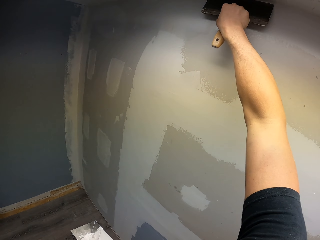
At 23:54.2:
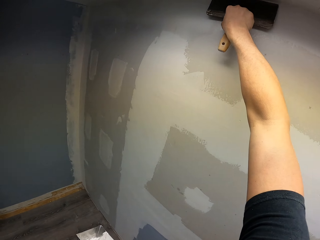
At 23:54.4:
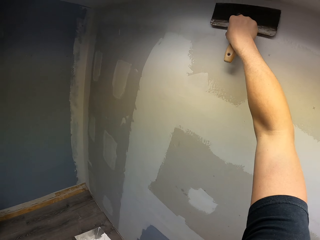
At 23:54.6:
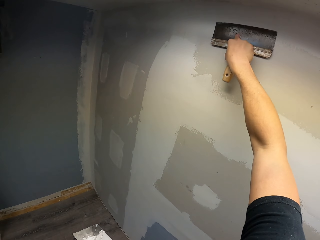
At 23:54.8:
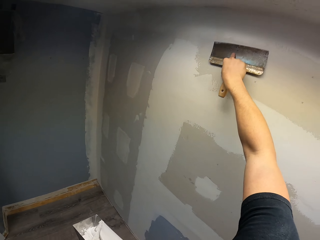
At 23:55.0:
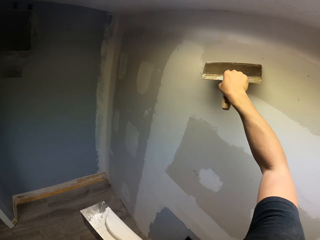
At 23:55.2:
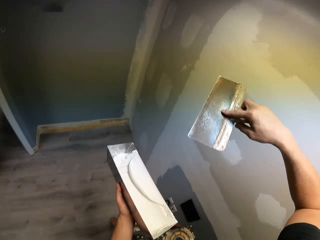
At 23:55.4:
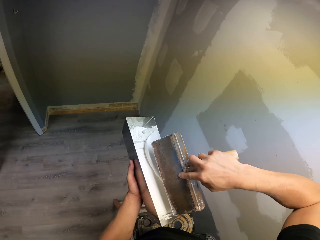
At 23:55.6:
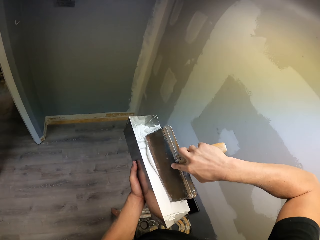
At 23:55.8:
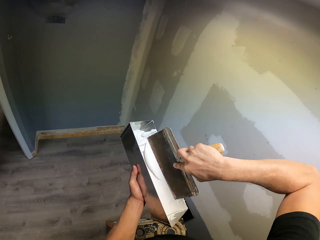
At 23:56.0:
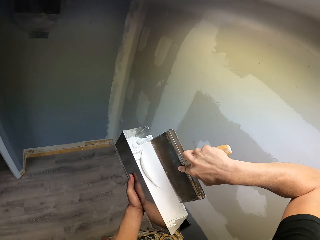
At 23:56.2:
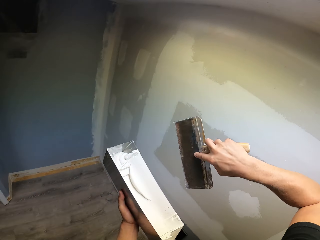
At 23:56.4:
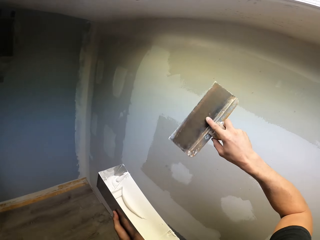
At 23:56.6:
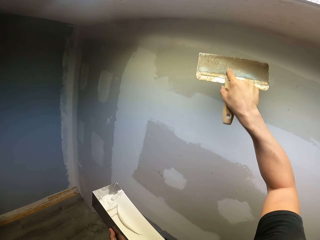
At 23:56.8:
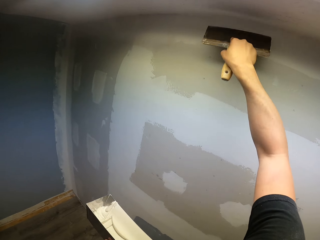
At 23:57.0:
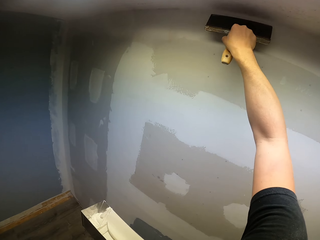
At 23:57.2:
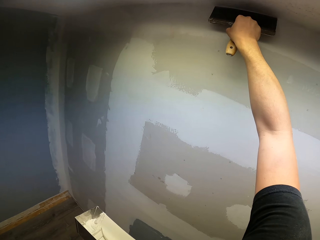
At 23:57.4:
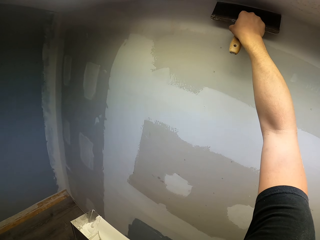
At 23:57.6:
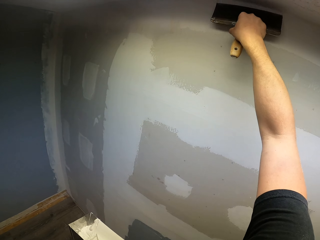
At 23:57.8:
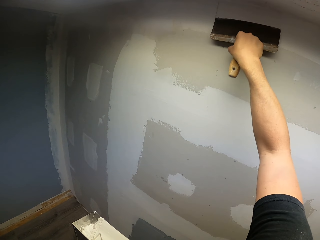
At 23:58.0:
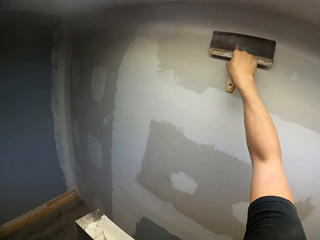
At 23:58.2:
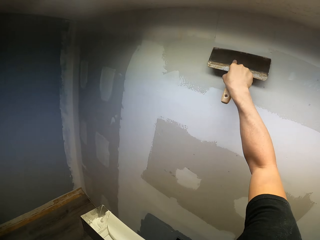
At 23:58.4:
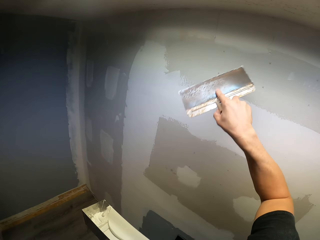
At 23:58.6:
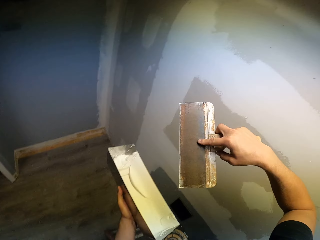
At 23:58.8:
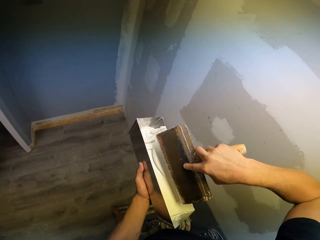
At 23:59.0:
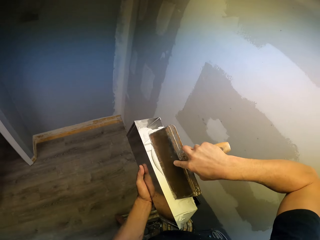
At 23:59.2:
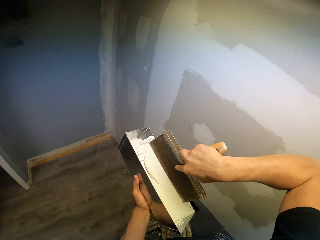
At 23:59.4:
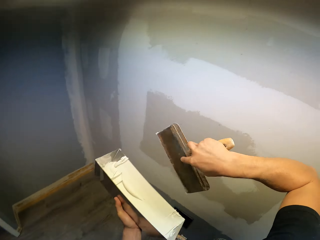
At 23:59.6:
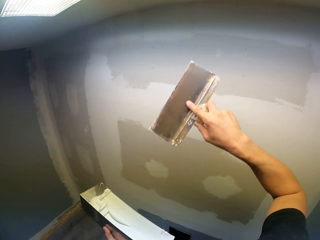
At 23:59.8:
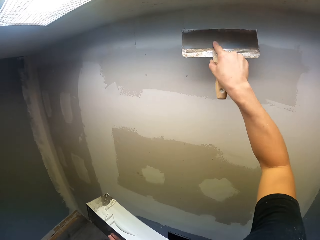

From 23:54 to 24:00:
The camera wearer paints the wall with a brush. They pick paint from the container. They paint the wall with the brush. They pick paint from the container.

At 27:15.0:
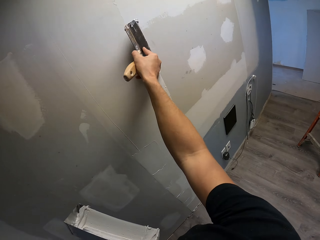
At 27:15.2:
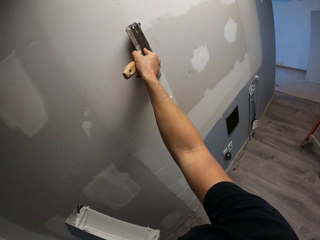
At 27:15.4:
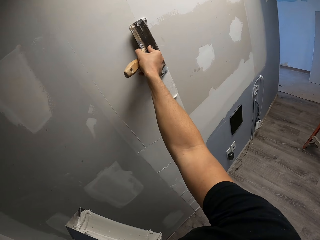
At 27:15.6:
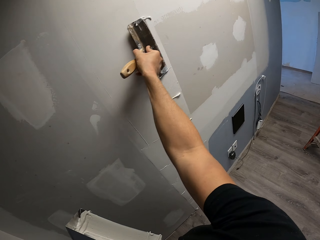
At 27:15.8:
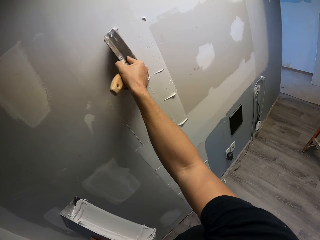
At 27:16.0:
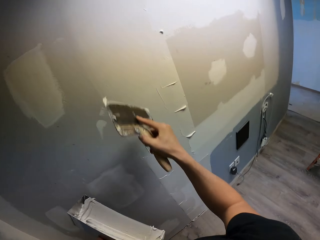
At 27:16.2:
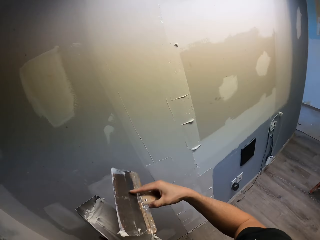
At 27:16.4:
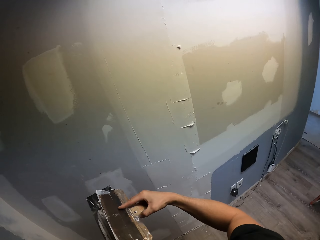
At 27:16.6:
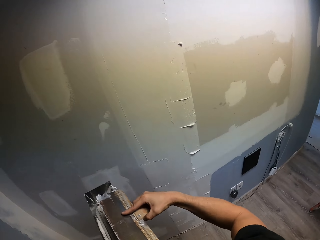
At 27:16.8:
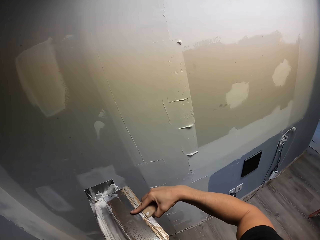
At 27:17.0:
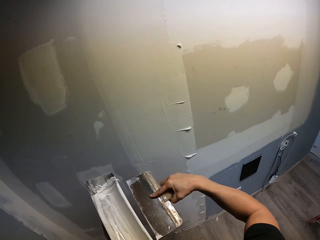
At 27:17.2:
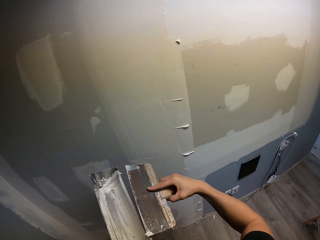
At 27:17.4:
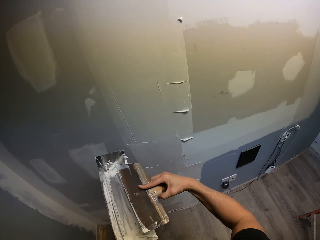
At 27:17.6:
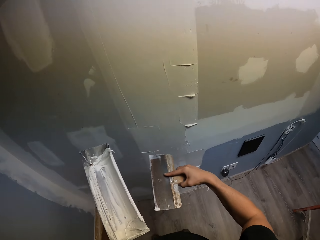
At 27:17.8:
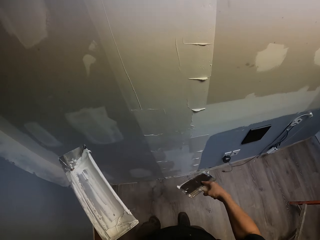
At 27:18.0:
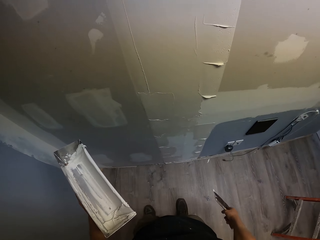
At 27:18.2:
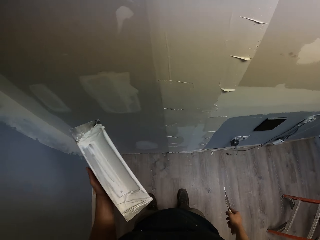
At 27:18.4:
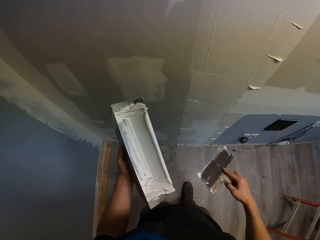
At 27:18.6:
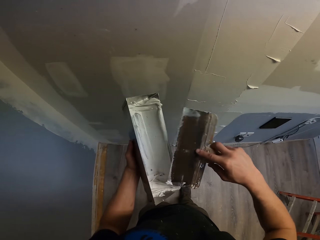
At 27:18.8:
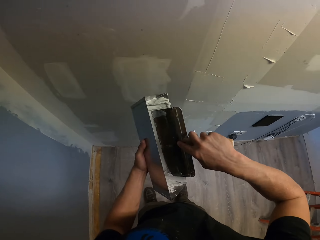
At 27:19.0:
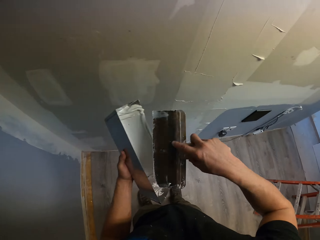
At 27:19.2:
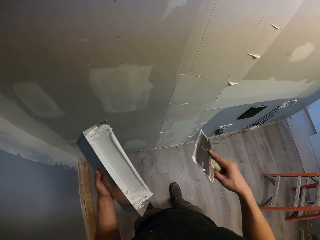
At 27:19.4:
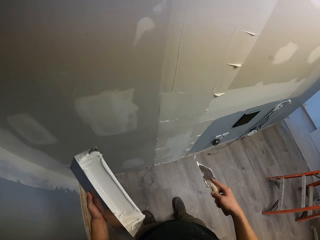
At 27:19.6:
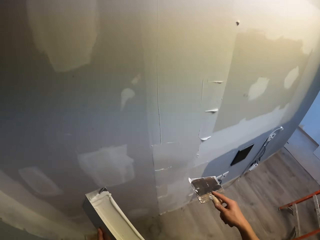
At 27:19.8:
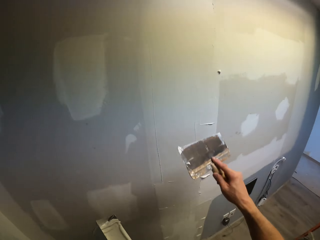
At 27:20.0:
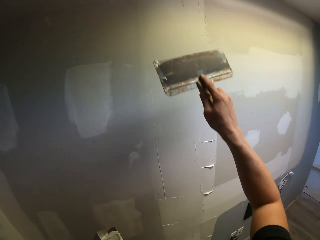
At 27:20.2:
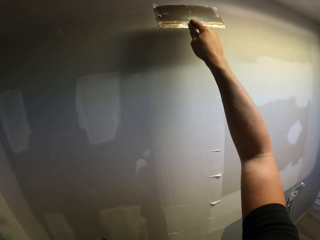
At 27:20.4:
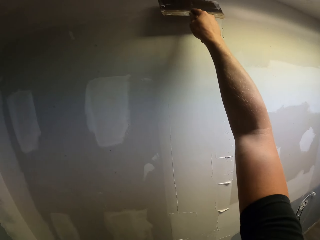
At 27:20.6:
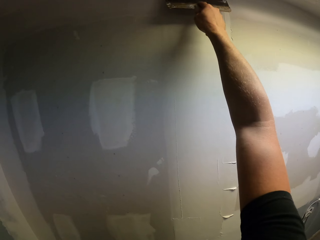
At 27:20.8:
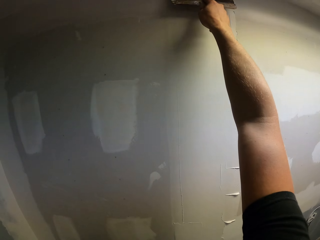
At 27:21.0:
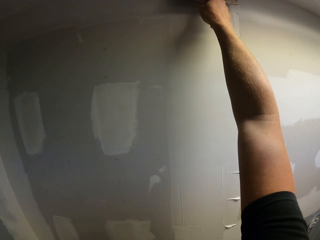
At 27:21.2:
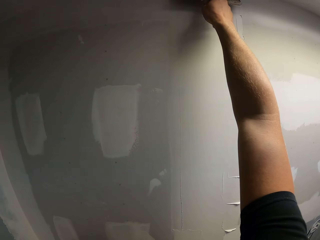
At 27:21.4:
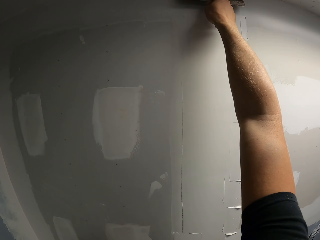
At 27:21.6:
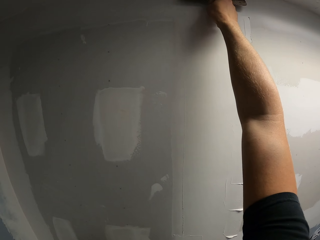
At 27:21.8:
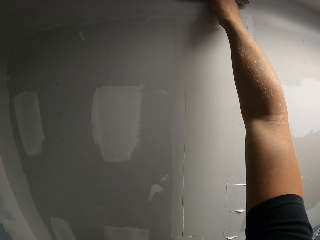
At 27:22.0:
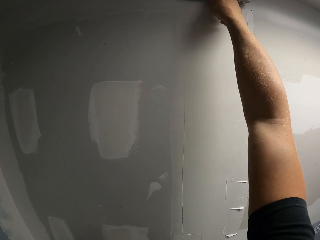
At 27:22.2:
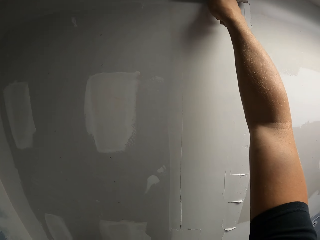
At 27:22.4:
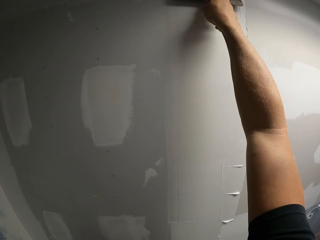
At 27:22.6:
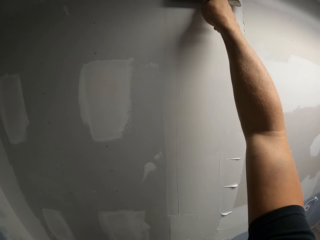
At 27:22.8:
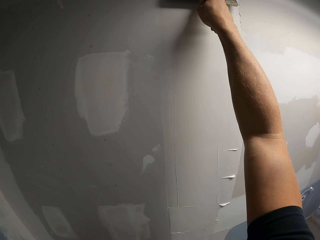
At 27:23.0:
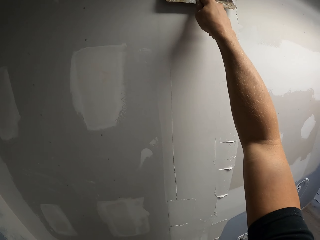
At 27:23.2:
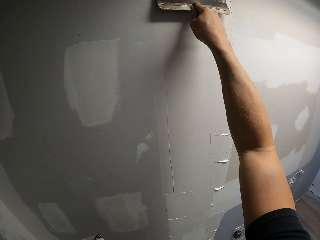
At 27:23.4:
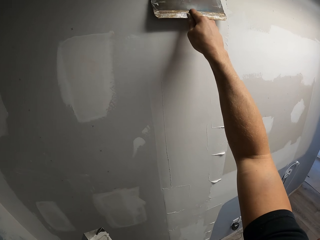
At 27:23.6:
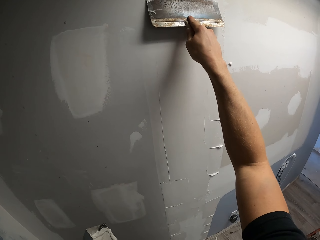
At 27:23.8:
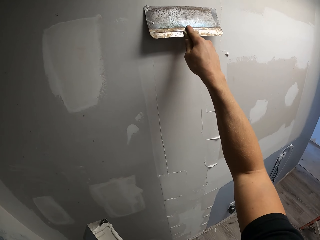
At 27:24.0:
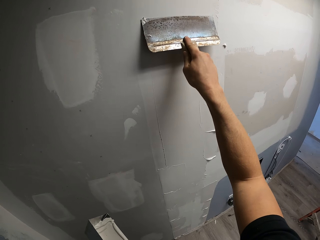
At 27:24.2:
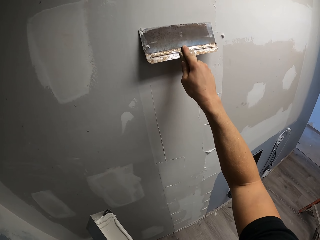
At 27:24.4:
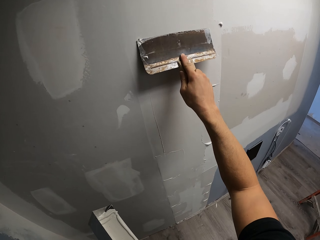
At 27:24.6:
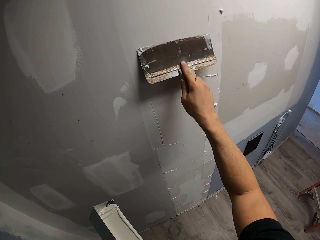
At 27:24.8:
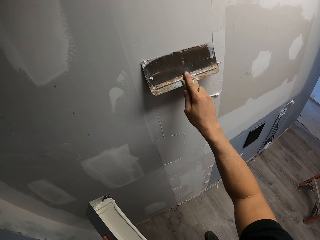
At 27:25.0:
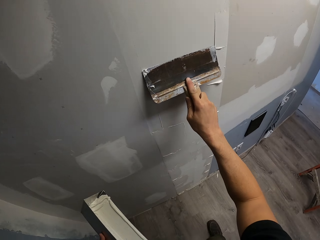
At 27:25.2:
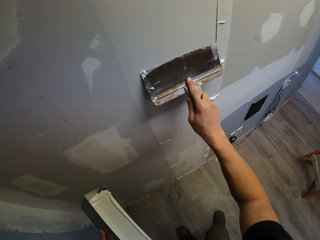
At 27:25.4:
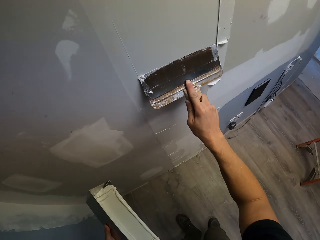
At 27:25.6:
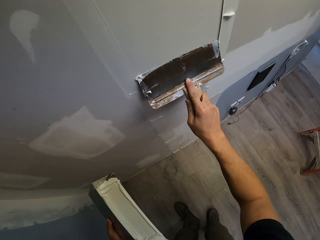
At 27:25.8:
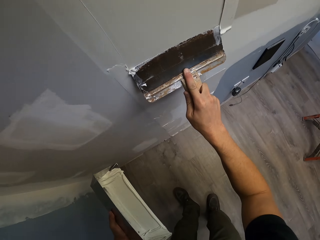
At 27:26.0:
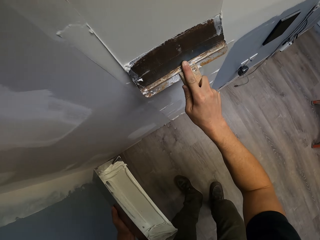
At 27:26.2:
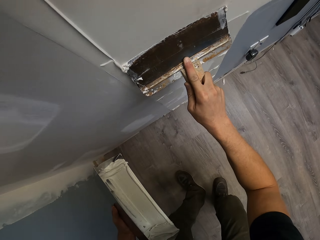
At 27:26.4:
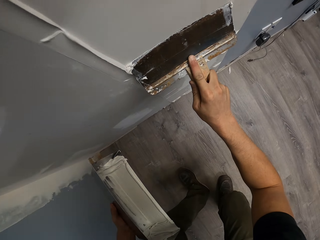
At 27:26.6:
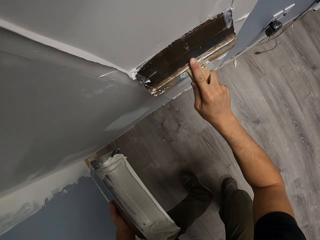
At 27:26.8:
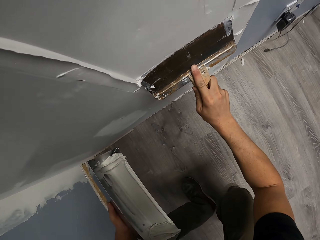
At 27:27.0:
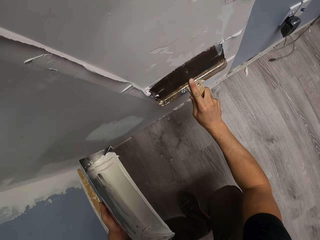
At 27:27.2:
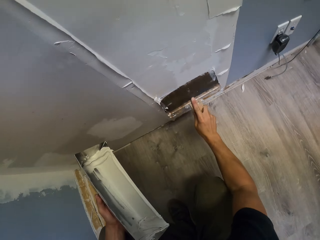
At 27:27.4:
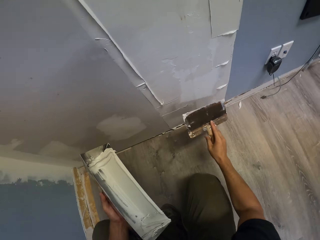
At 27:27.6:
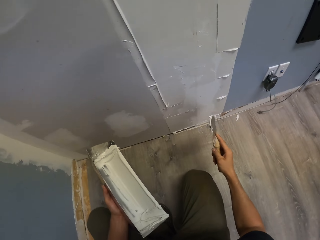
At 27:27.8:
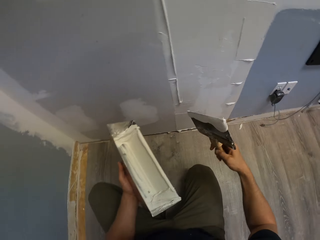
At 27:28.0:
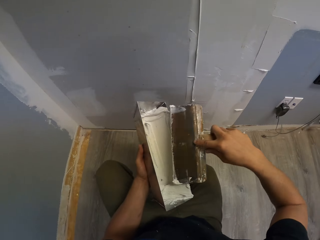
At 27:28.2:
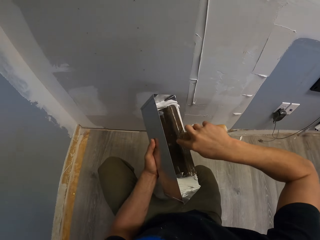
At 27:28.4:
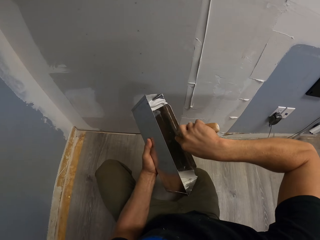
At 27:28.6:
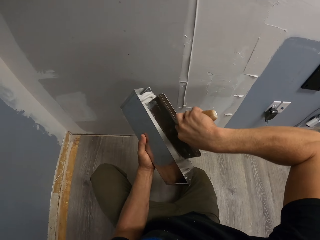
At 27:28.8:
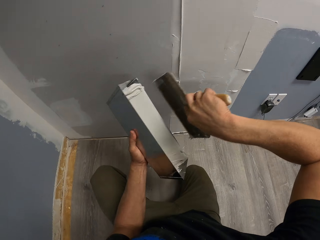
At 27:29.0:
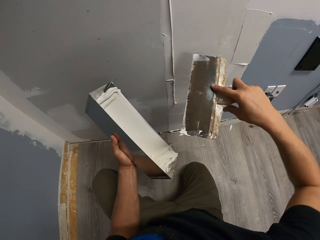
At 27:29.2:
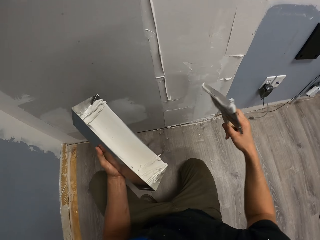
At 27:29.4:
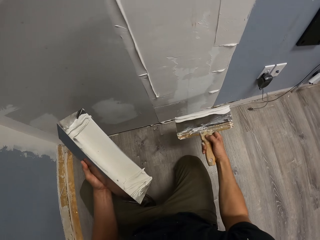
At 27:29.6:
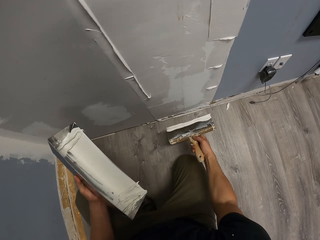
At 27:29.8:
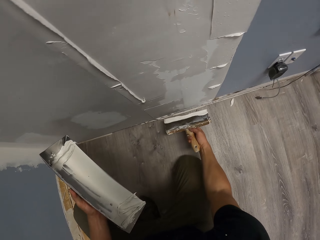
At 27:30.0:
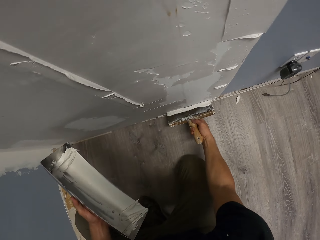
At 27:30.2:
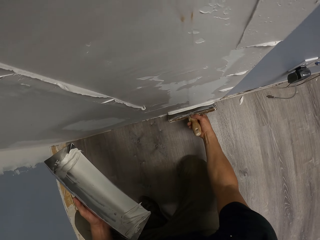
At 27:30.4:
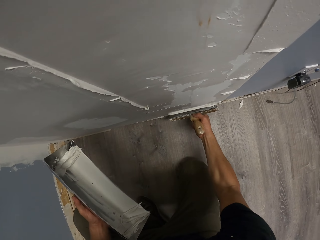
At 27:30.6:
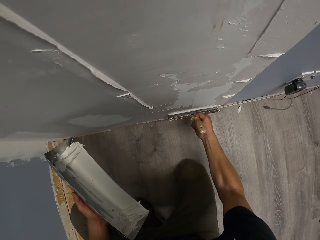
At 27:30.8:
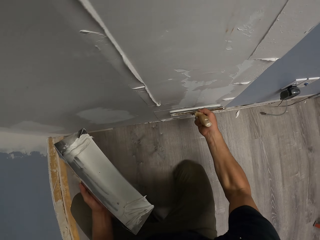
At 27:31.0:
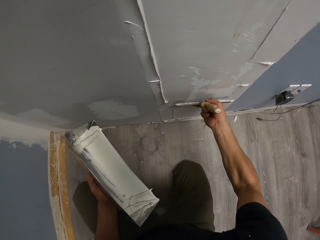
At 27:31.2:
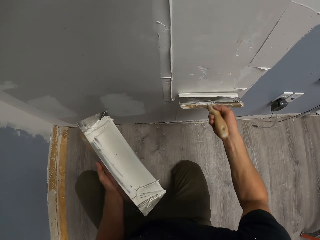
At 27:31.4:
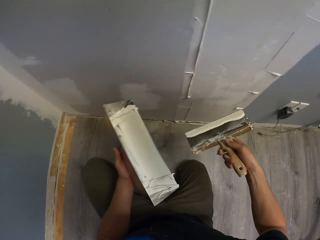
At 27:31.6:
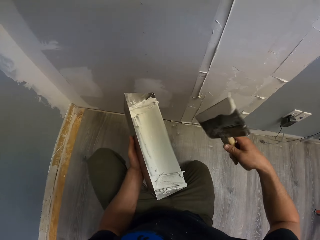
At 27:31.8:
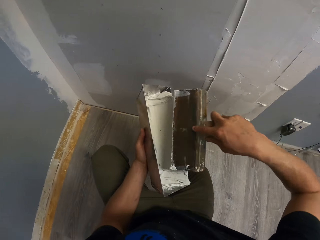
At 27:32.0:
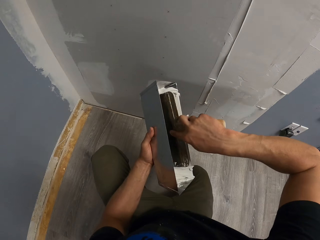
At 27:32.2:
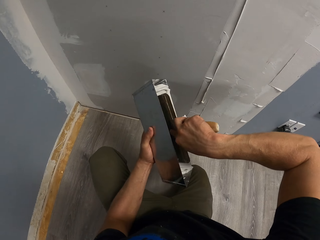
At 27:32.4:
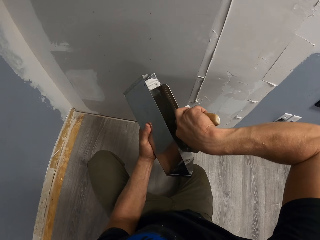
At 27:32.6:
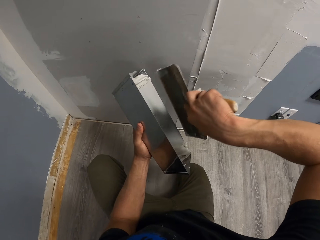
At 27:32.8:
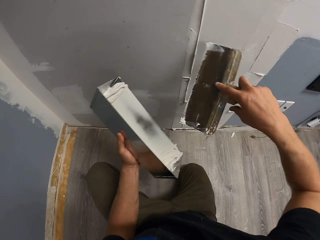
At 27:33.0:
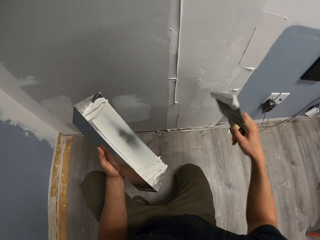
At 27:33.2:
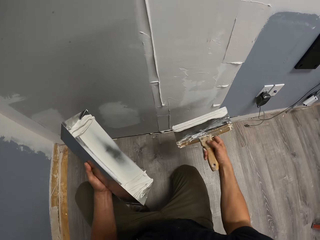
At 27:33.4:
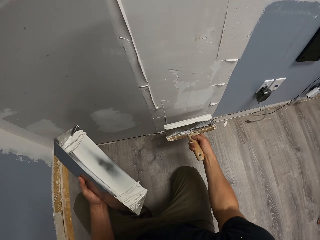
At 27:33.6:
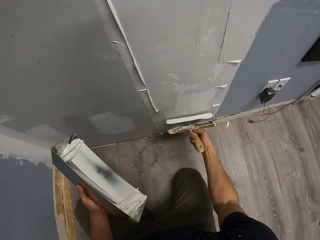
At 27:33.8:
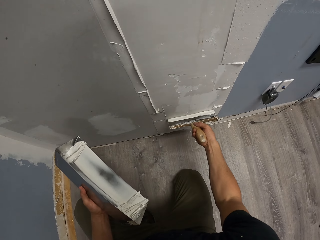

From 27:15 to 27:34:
The camera wearer scoops the wall putty or filler on the putty tray with the scraper. They remove the excess filler from the scraper. They apply the putty on the wall. They scoop the wall putty on the putty tray with the scraper, apply the putty on the wall, and scoop the wall putty on the putty tray with the scraper.
